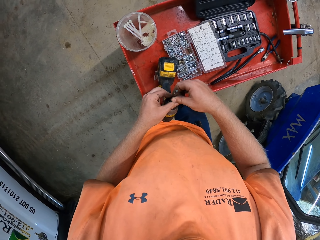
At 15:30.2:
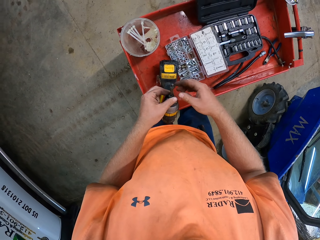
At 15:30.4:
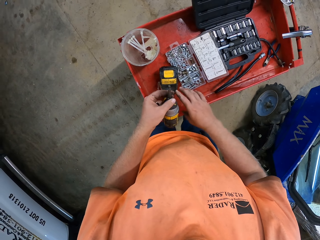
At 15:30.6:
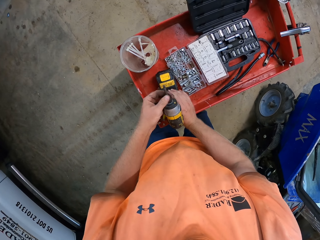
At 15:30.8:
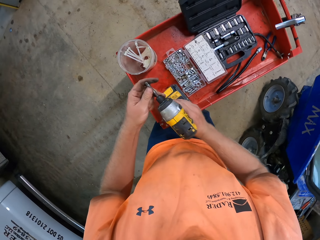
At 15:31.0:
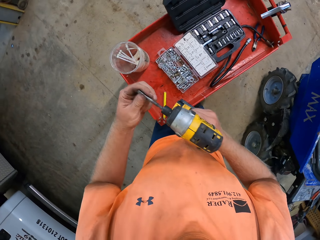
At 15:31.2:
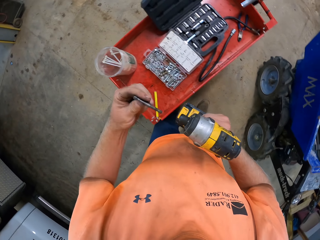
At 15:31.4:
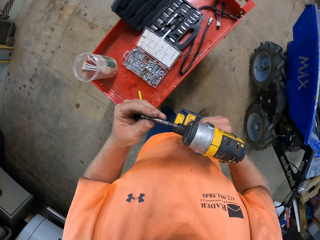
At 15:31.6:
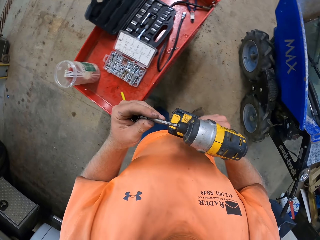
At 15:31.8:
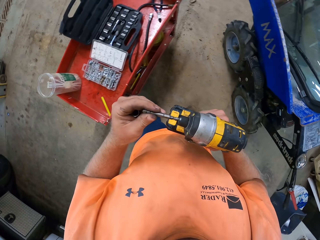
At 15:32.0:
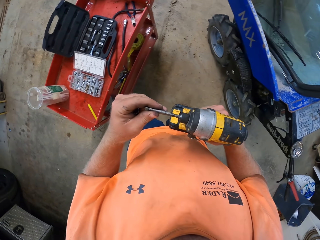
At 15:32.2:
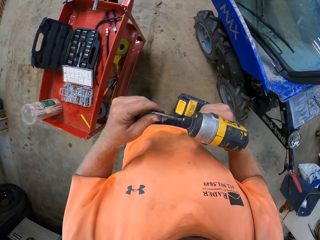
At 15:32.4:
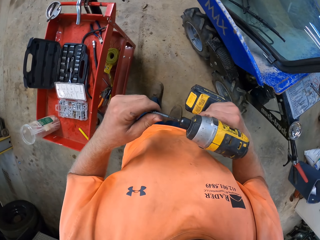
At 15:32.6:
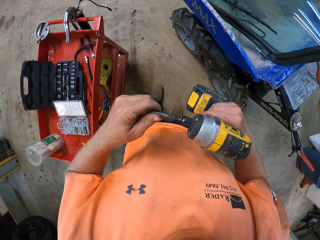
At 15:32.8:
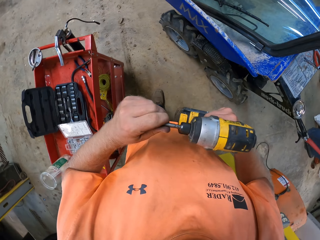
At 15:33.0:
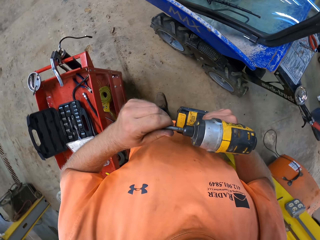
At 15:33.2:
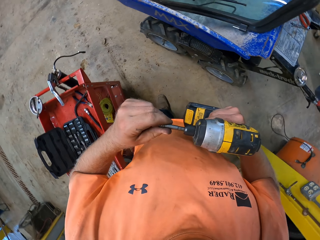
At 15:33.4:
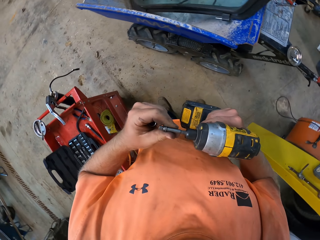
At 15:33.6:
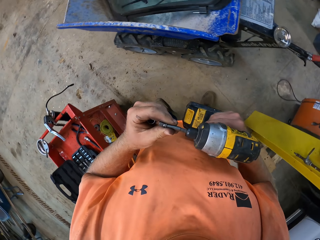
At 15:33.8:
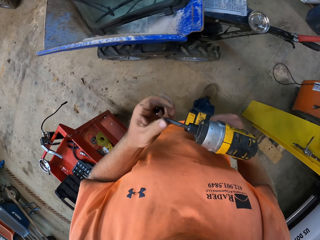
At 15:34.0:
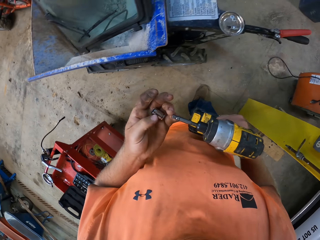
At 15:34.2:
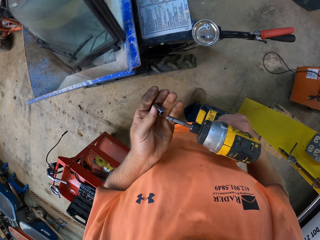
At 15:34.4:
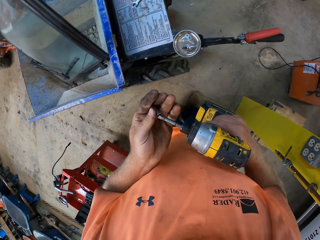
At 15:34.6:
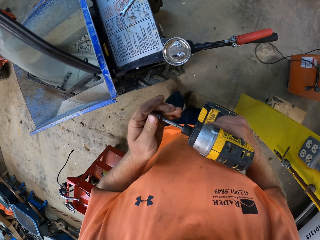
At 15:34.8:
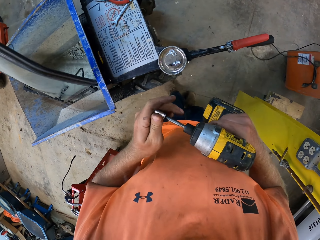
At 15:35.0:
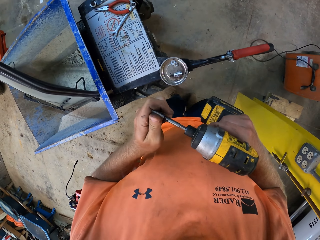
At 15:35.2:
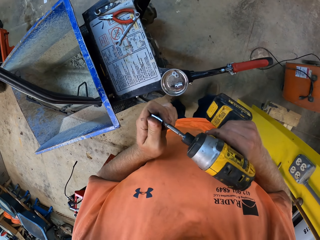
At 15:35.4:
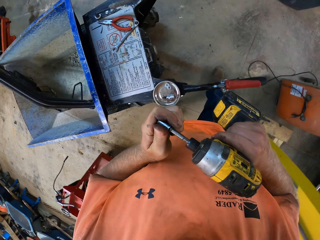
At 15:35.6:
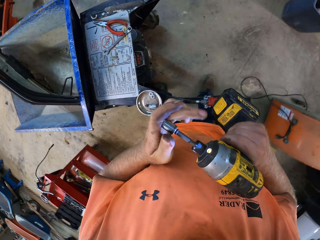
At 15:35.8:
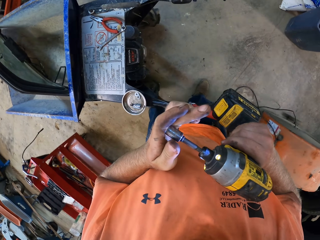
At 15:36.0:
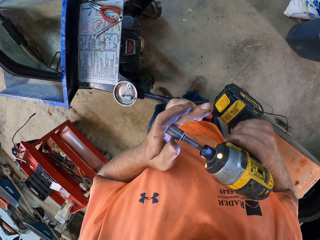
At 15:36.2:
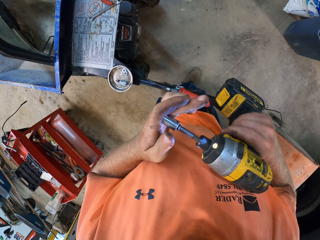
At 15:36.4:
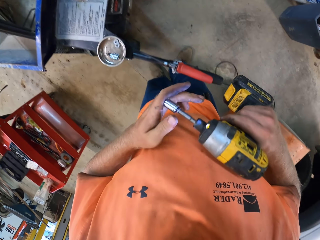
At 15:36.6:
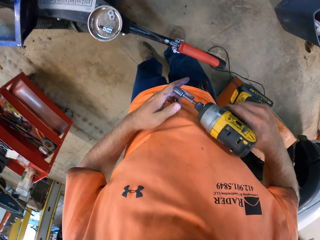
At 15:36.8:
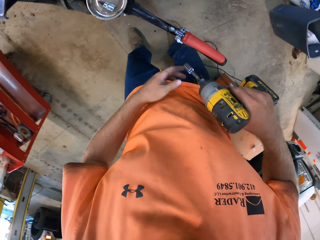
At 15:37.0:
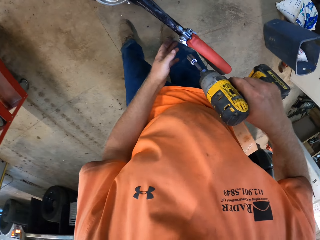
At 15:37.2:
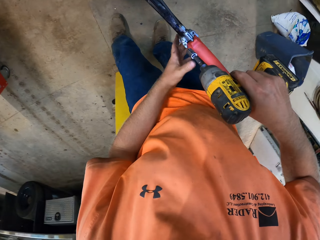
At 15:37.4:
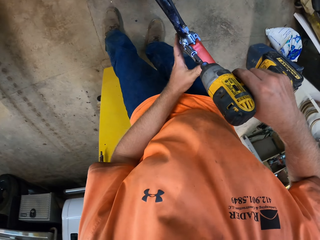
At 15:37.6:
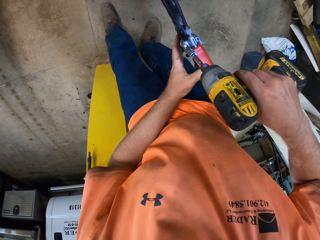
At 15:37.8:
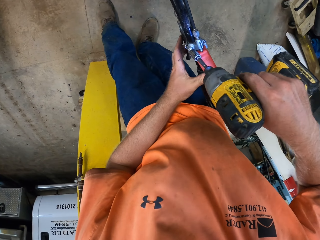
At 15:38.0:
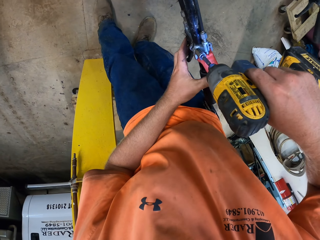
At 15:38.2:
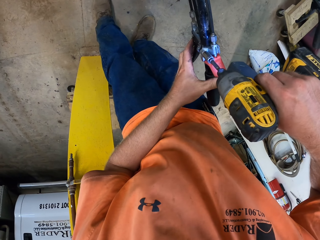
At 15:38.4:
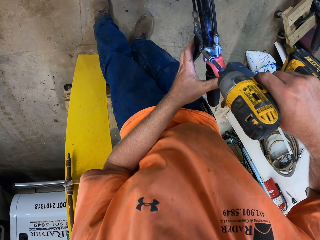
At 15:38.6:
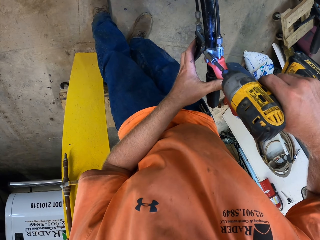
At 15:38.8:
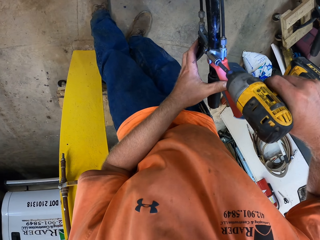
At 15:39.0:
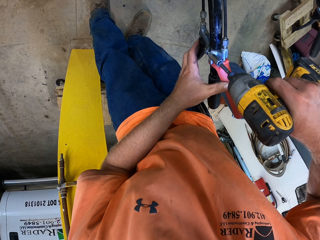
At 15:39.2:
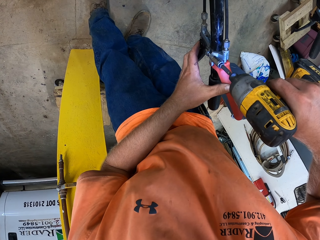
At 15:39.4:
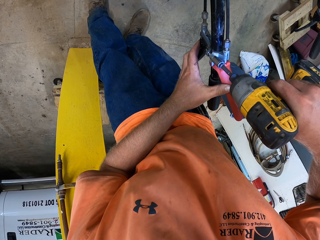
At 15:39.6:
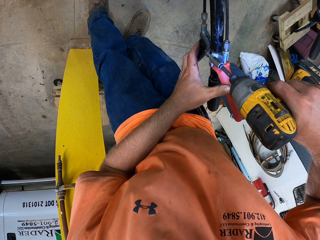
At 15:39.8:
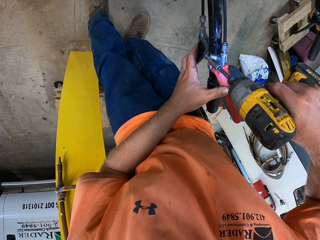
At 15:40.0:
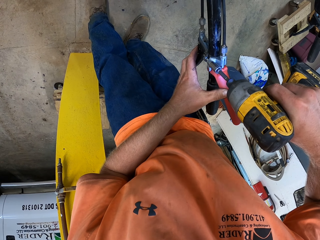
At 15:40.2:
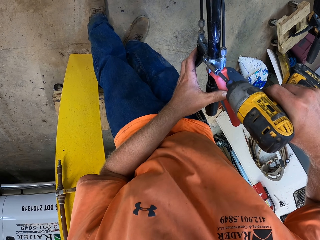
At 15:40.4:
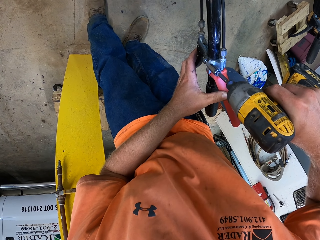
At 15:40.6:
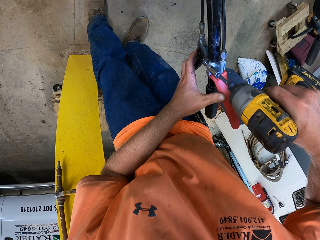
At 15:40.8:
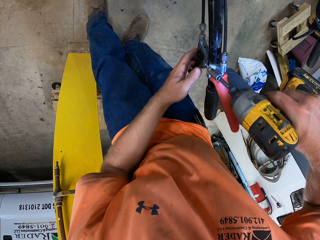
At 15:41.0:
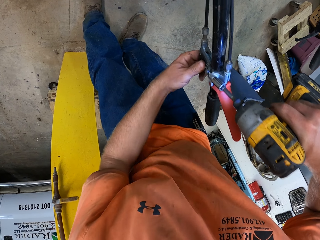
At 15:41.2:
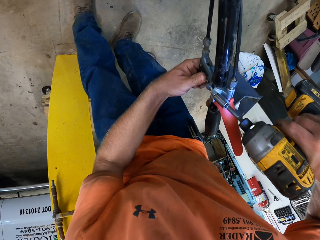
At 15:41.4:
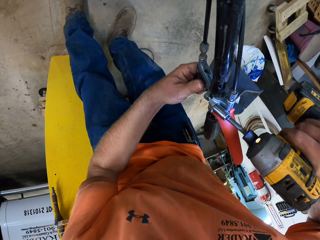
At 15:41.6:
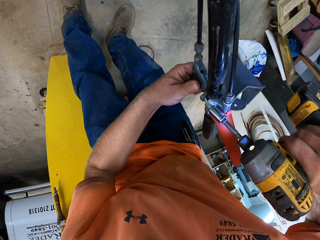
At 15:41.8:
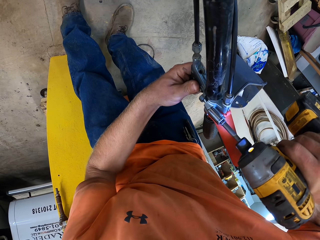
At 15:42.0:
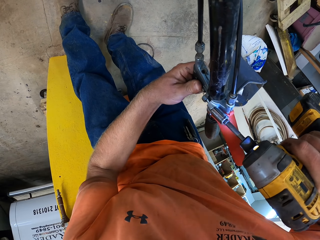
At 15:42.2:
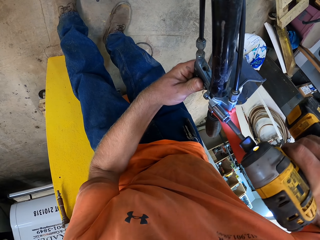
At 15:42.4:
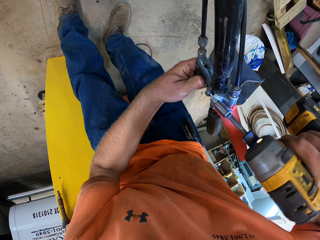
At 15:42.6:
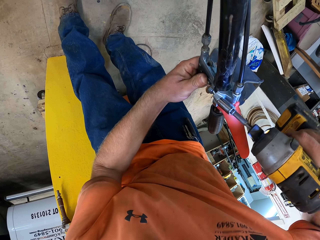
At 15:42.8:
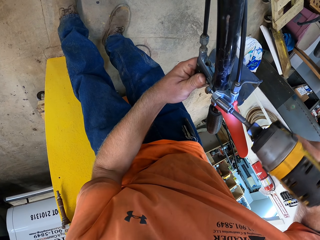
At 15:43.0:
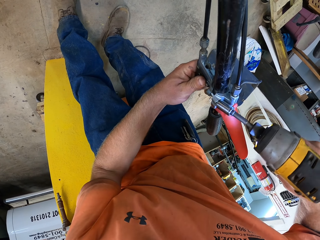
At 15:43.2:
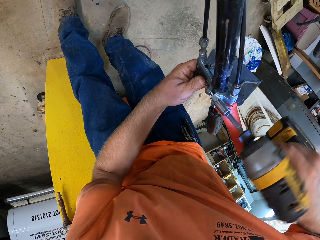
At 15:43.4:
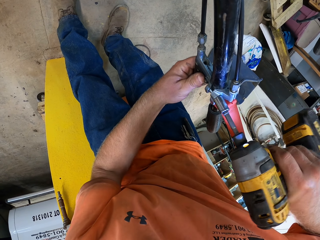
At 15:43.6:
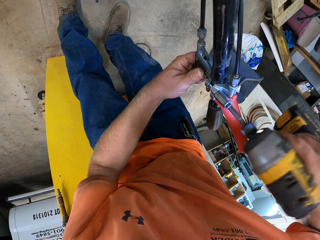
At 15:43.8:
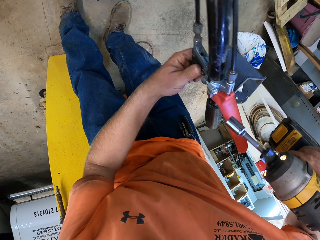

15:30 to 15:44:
The camera wearer picks up the cordless screwdriver from the workshop cabinet with his right hand. He removes the chuck from the cordless screwdriver in his right hand with his left hand. He inserts the chuck in his left hand in the cordless screwdriver in his right hand. He inserts the bit holder in his left hand in the cordless screwdriver in his right hand. He holds the clutch levers on the handle of the mini dumper with his left hand. He drives a screw into the clutch levers on the handle of the mini dumper with the cordless screwdriver in his right hand. He fixes the bolt.

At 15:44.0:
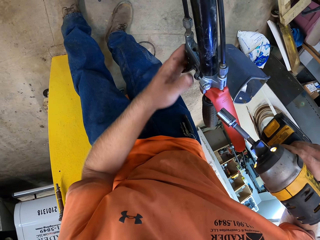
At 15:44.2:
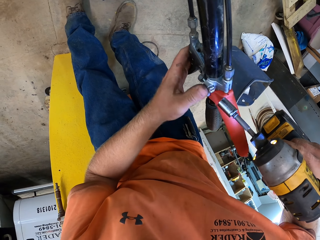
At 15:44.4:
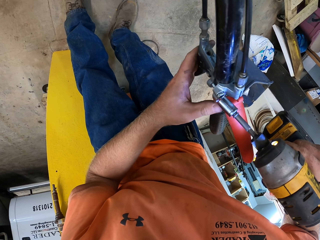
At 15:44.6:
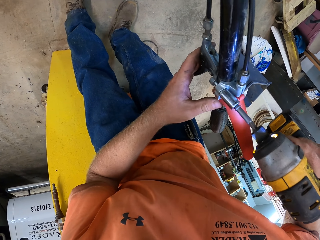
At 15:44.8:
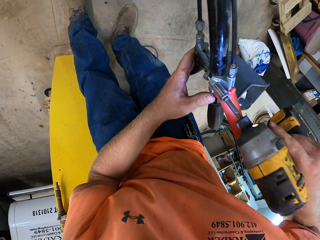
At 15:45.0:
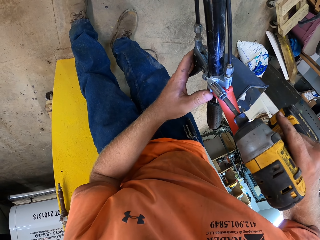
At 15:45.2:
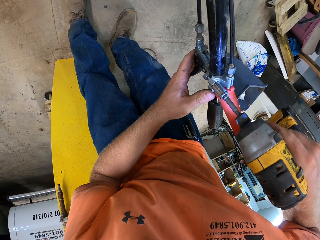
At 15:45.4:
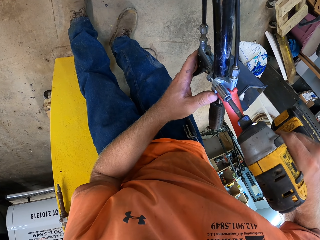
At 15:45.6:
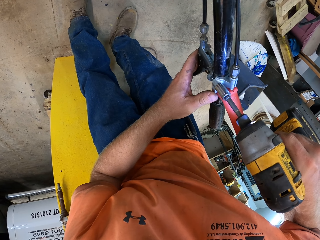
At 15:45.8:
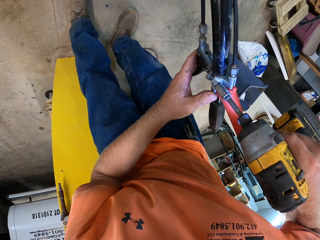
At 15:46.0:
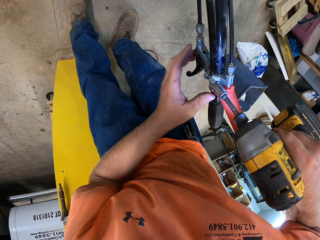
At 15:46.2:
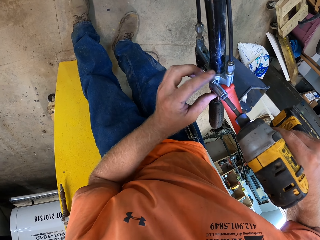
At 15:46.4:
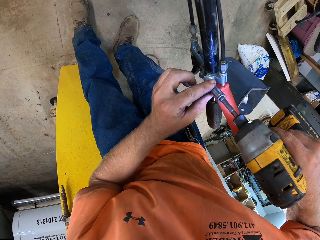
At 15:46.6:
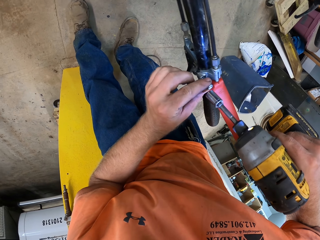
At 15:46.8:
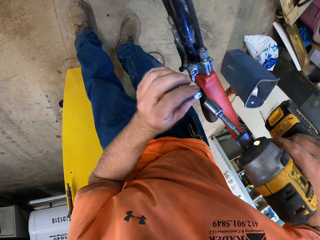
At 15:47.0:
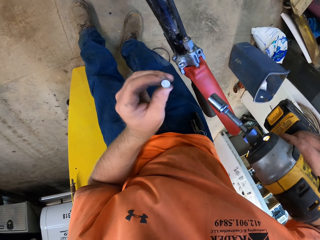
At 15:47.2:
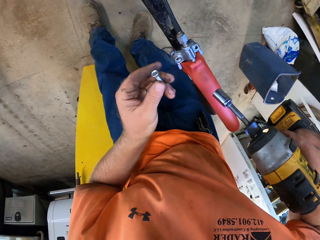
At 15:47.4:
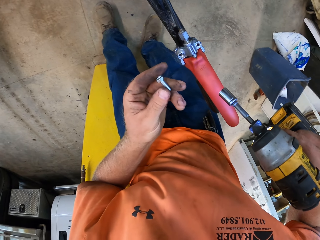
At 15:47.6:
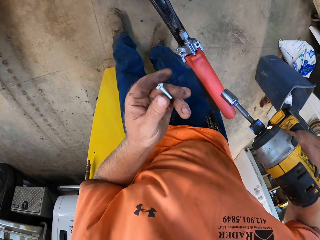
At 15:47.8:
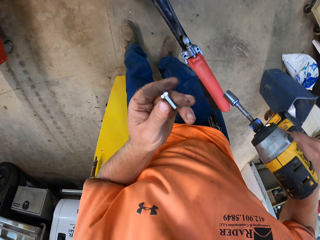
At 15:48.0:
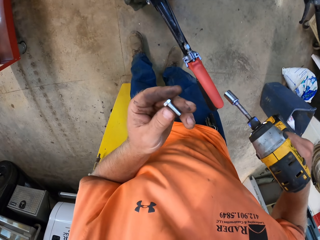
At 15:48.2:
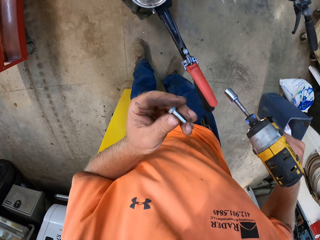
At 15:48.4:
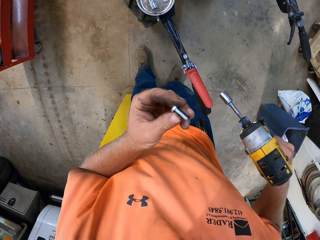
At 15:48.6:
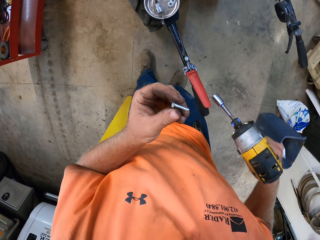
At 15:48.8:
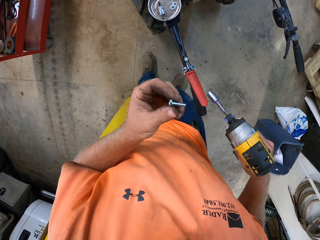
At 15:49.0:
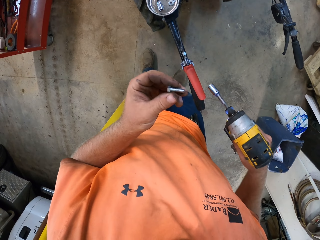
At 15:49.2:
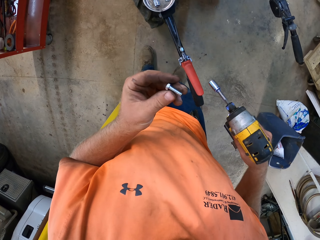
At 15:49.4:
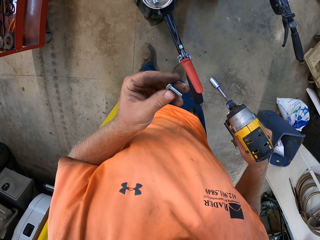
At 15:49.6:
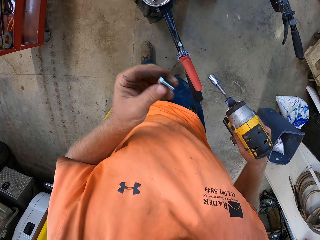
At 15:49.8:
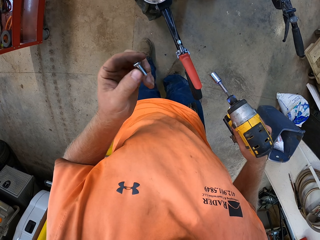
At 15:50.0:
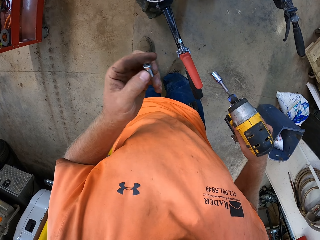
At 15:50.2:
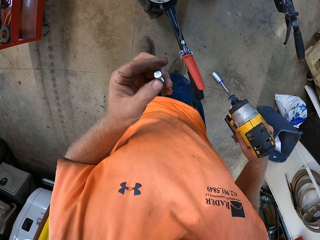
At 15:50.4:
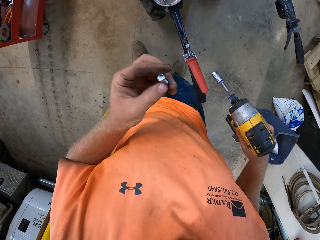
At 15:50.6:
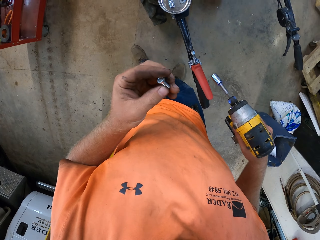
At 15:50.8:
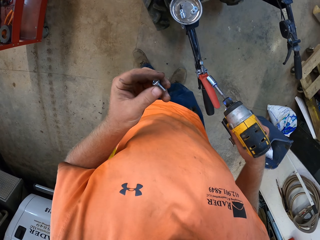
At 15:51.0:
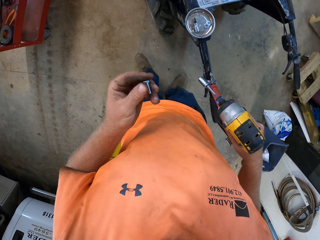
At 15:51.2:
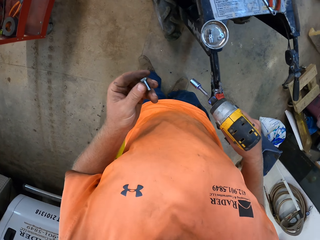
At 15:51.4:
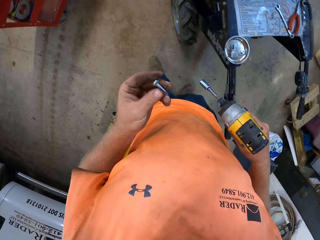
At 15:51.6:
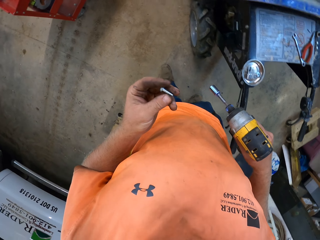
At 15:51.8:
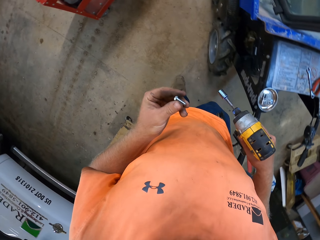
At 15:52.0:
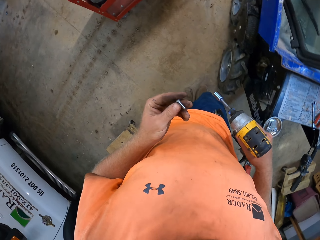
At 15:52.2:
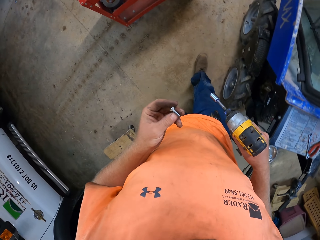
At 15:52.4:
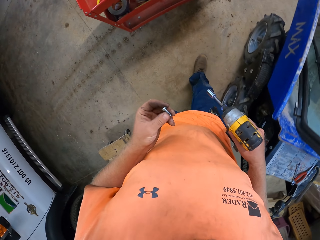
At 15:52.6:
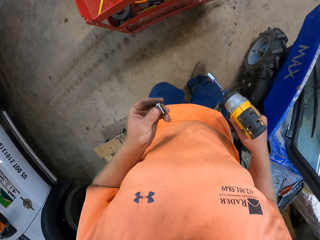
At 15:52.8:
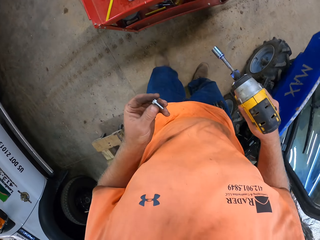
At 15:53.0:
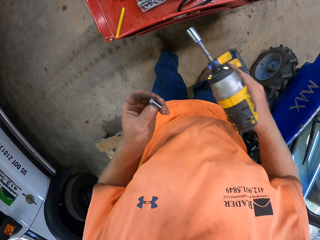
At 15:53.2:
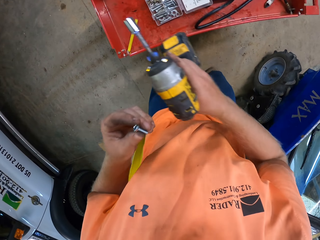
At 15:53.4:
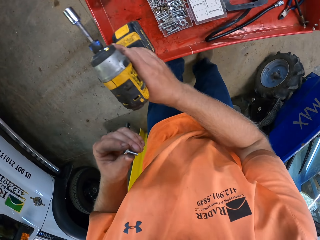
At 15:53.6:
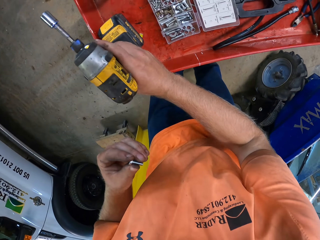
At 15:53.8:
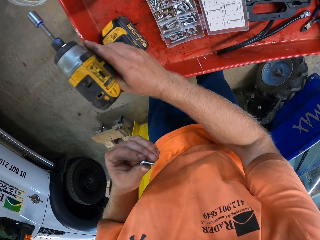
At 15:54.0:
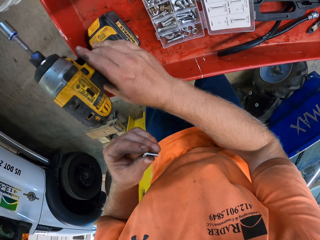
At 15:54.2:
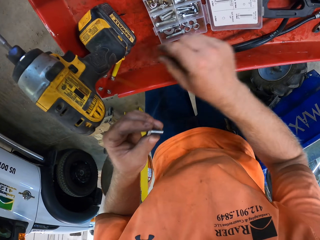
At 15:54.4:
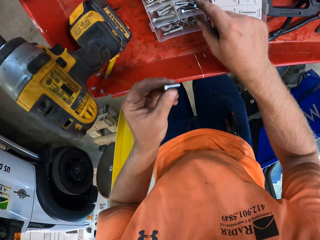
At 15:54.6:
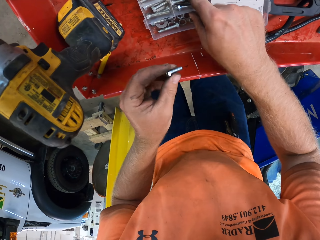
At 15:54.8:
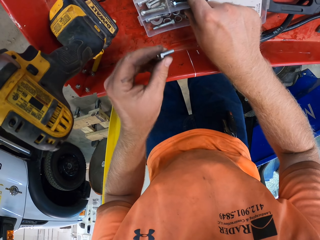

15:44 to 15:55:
The camera wearer removes the screw from the clutch lever of the mini dumper with his left hand. He places the cordless screwdriver in his right hand on the workshop cabinet. He picks up a screw from the screw set case on the workshop trolley with his right hand.
